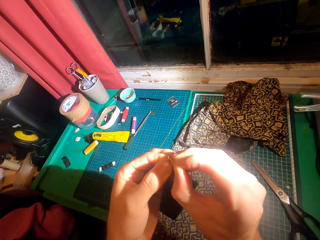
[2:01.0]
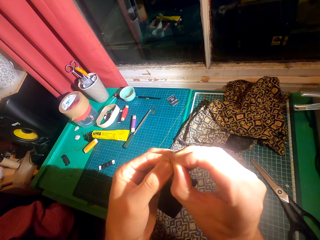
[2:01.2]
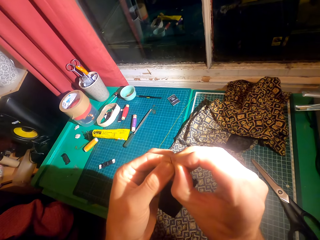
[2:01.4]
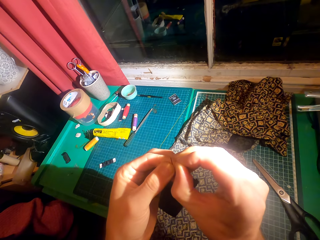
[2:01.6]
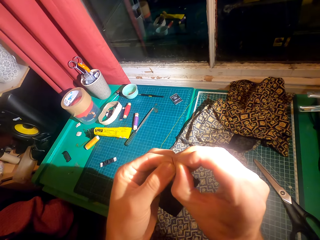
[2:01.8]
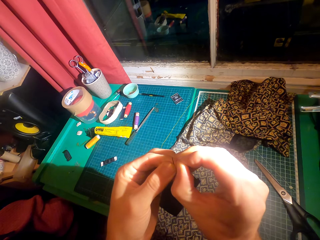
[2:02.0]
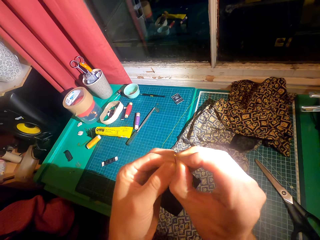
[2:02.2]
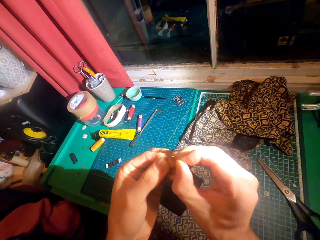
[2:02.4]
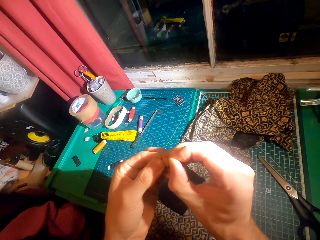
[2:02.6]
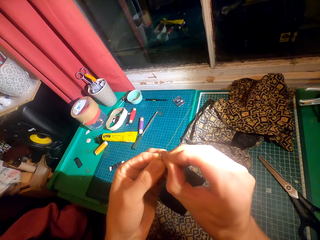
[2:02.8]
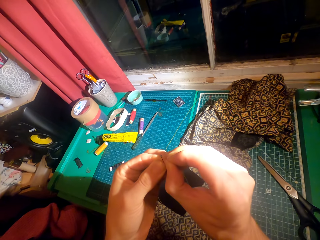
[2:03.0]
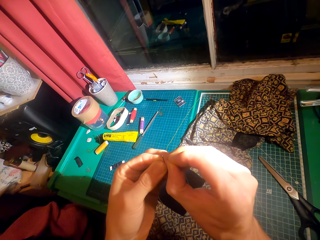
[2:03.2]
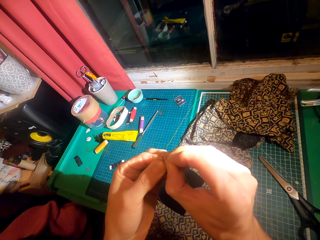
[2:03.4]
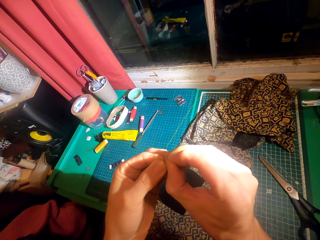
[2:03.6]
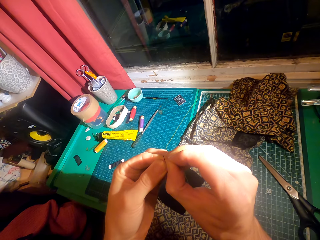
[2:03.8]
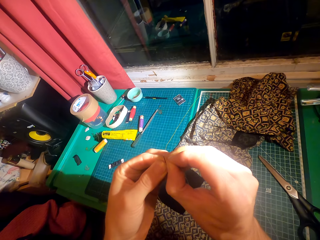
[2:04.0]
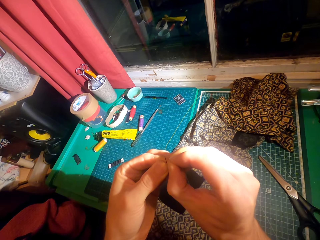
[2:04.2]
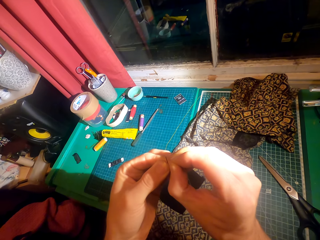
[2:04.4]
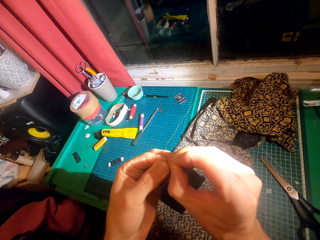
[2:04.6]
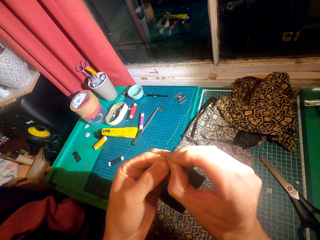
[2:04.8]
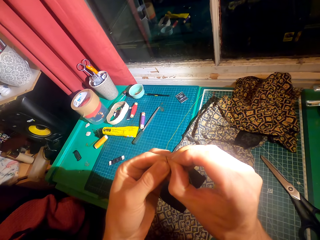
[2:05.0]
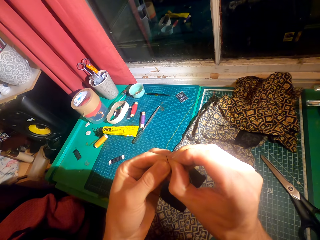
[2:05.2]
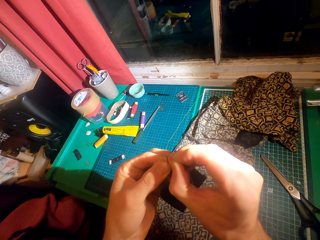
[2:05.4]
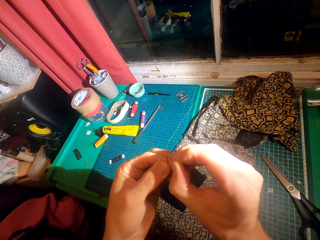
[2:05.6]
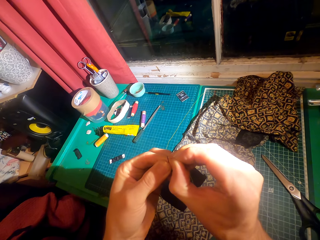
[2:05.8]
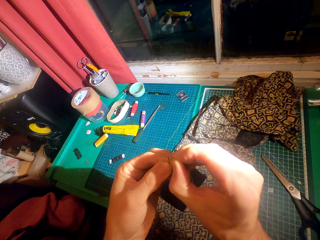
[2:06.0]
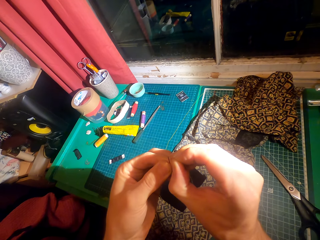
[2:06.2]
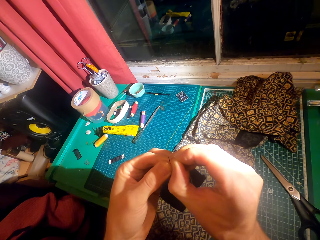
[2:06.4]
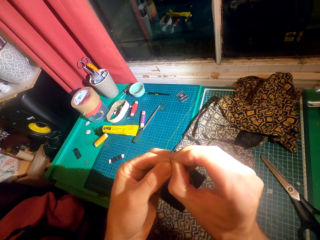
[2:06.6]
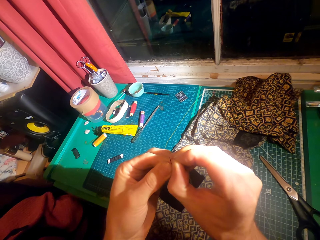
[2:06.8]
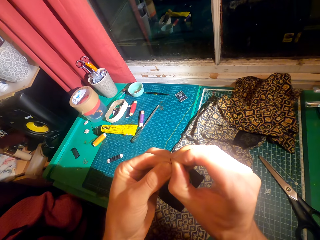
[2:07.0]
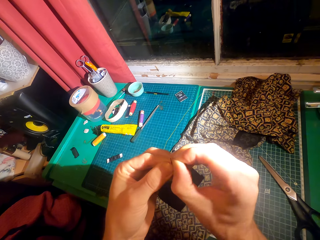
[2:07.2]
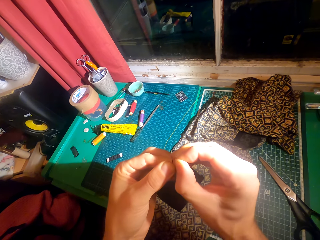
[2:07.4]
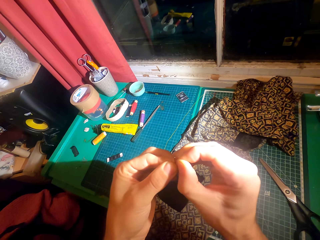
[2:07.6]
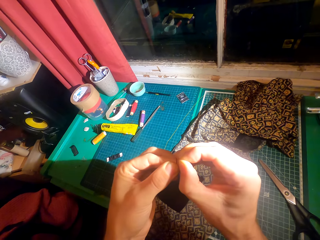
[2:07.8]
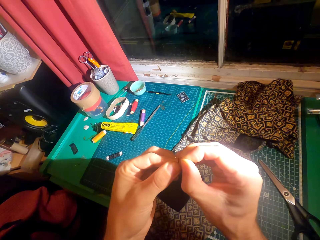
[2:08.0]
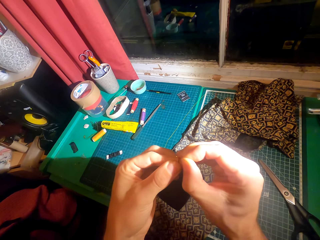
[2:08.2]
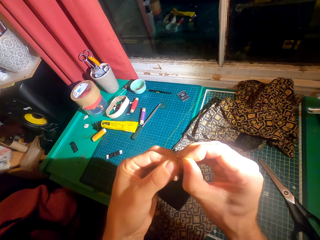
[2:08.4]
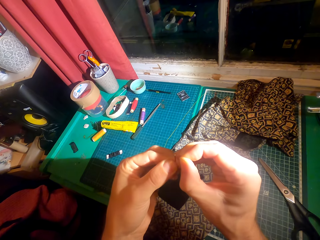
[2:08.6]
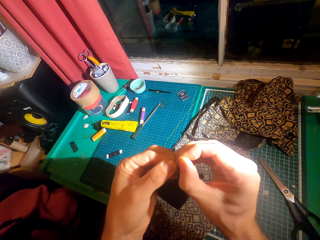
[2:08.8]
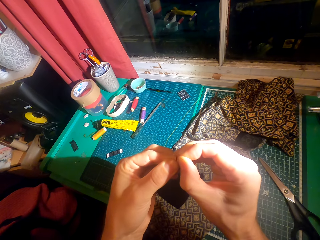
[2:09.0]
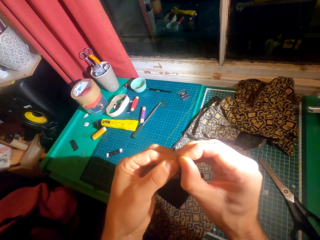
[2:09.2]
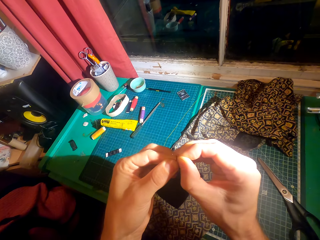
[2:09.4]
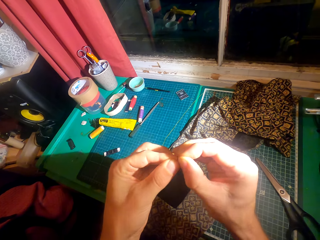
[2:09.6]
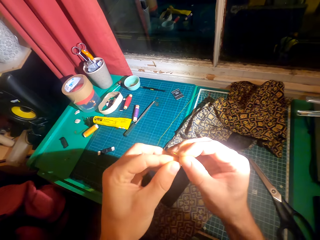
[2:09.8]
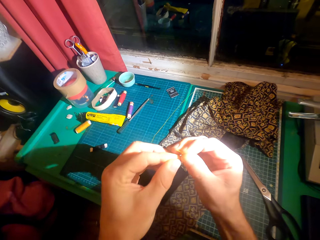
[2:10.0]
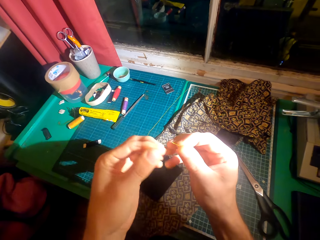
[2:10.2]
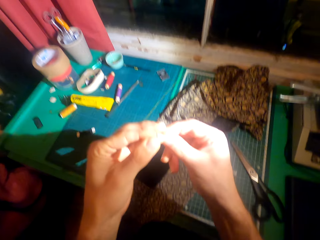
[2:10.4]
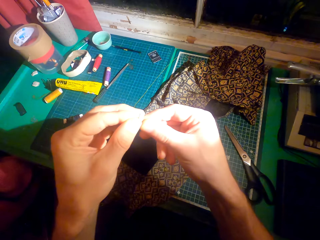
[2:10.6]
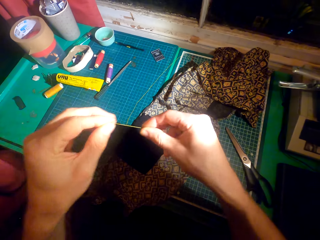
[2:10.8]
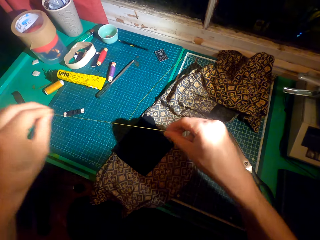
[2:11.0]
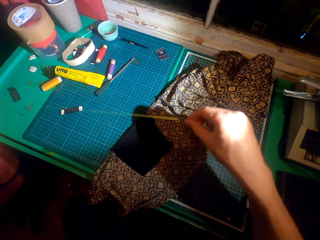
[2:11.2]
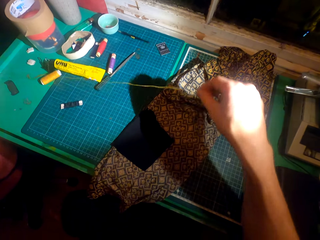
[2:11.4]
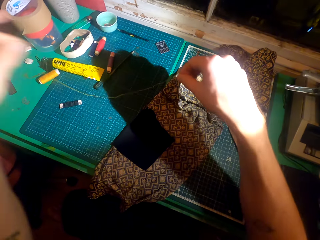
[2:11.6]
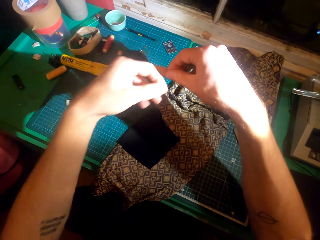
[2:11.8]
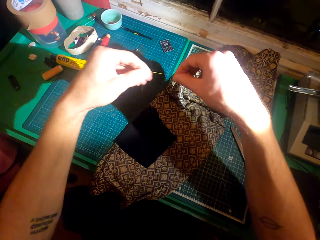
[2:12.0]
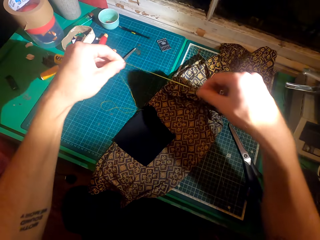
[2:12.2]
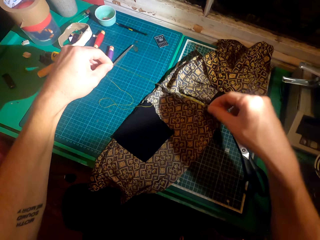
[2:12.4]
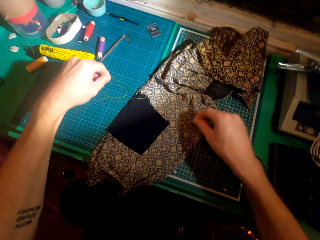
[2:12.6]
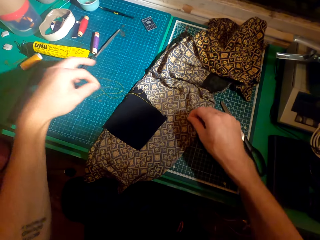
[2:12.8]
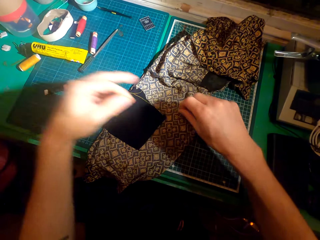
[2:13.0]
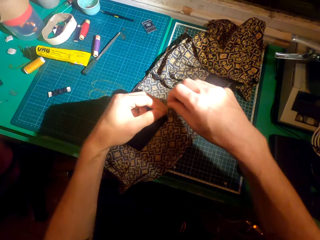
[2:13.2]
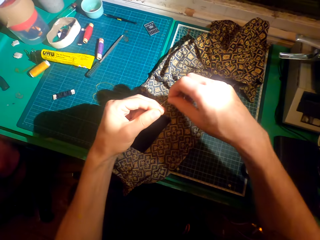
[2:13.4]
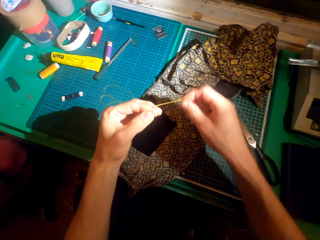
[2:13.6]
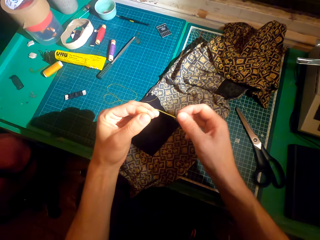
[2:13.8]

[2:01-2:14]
The camera wearer moves the right hand on the thread.

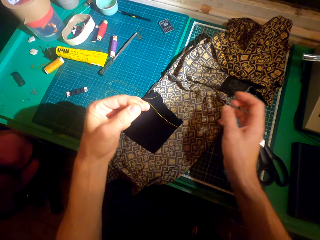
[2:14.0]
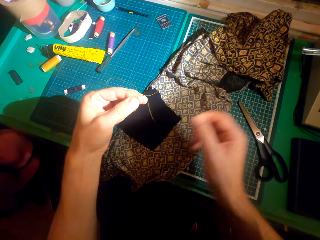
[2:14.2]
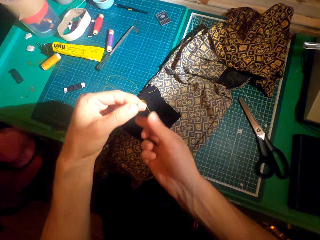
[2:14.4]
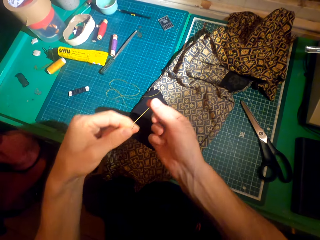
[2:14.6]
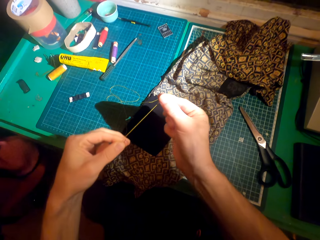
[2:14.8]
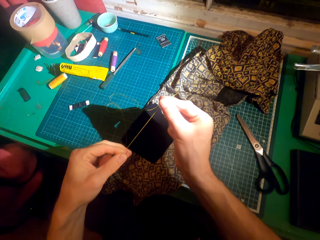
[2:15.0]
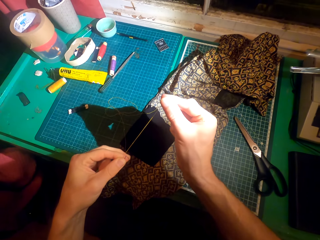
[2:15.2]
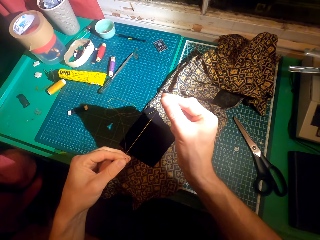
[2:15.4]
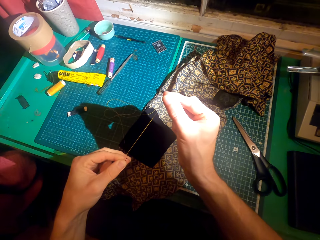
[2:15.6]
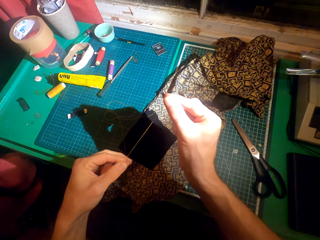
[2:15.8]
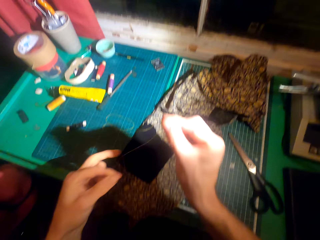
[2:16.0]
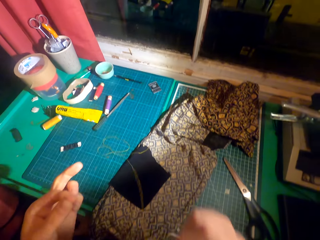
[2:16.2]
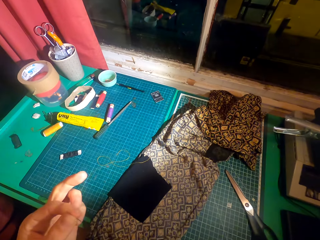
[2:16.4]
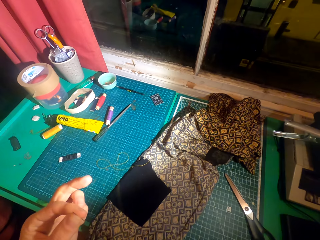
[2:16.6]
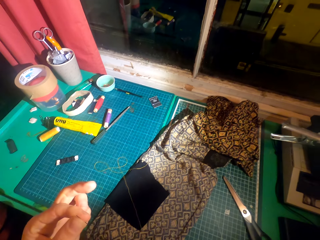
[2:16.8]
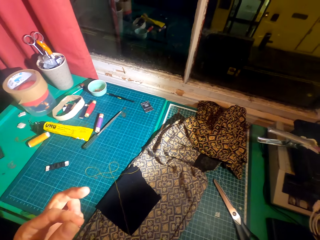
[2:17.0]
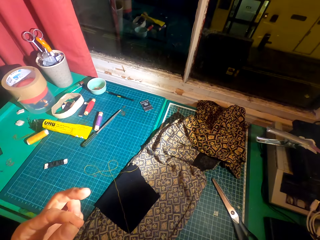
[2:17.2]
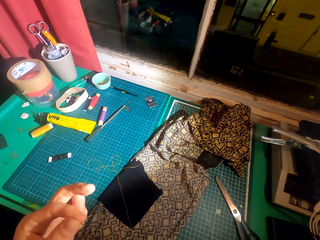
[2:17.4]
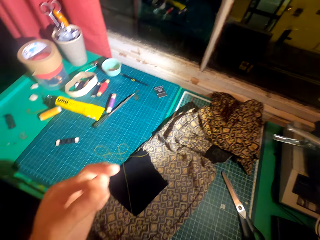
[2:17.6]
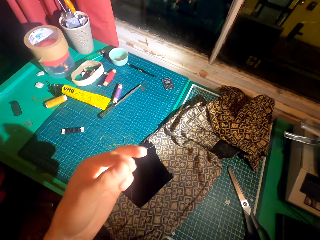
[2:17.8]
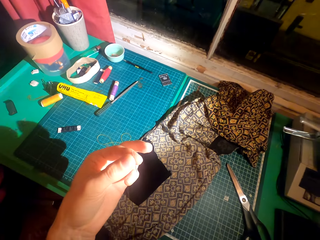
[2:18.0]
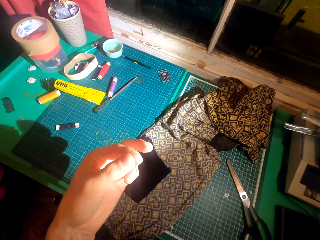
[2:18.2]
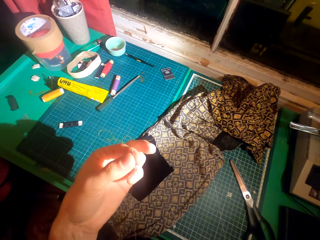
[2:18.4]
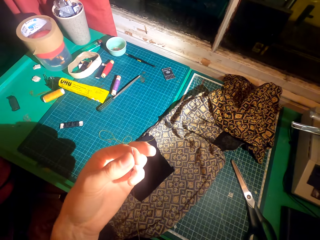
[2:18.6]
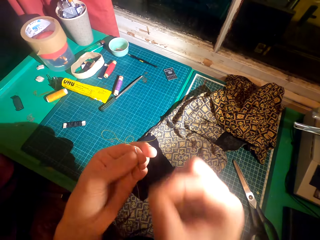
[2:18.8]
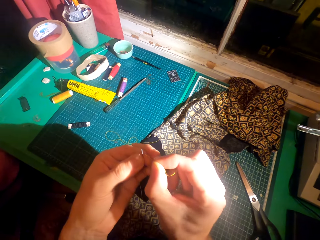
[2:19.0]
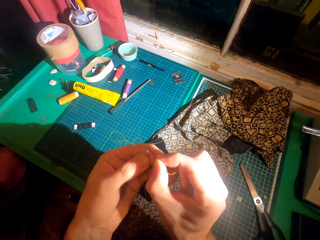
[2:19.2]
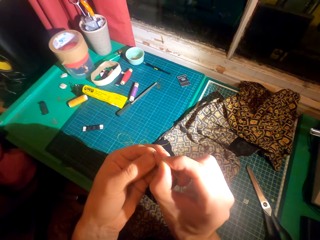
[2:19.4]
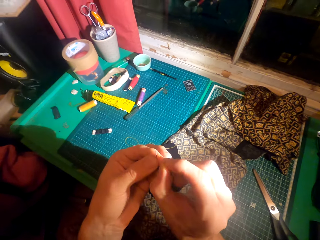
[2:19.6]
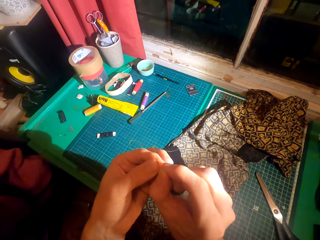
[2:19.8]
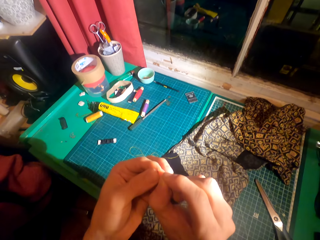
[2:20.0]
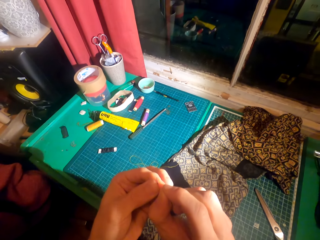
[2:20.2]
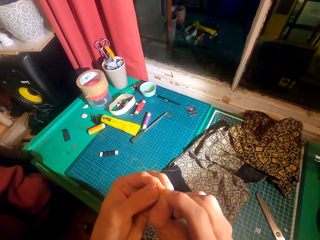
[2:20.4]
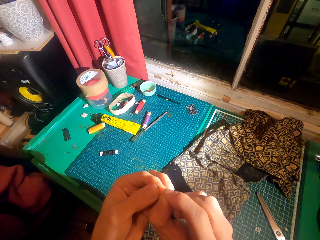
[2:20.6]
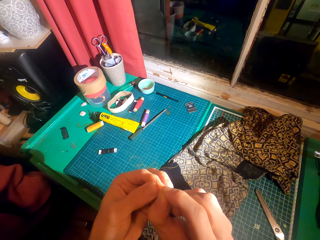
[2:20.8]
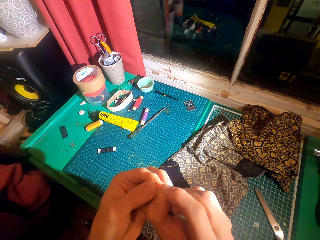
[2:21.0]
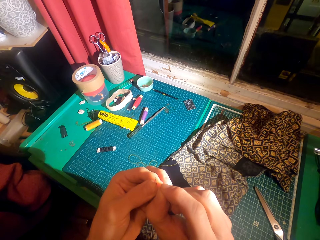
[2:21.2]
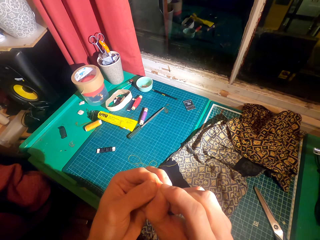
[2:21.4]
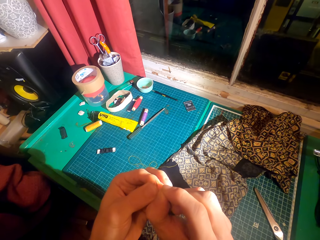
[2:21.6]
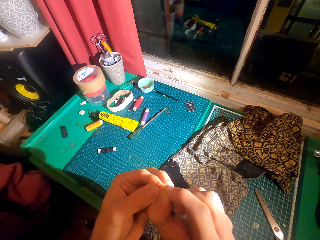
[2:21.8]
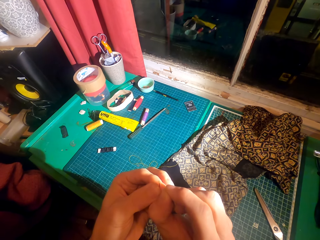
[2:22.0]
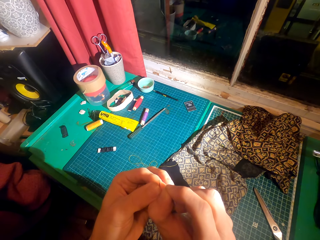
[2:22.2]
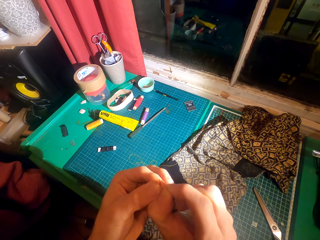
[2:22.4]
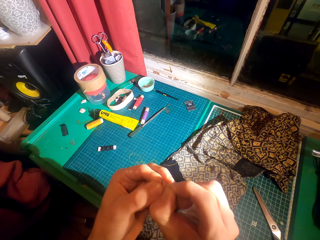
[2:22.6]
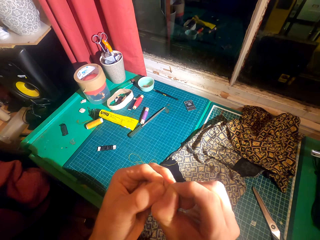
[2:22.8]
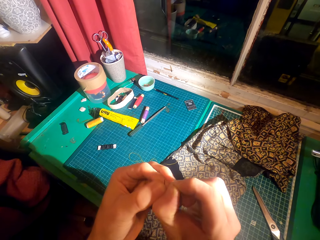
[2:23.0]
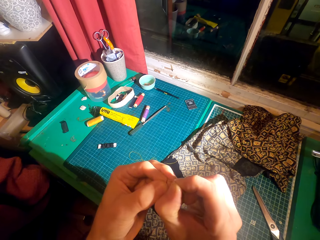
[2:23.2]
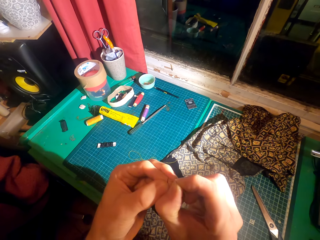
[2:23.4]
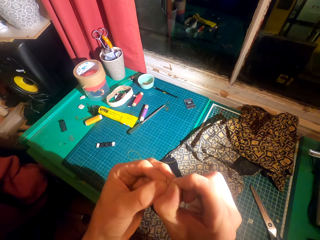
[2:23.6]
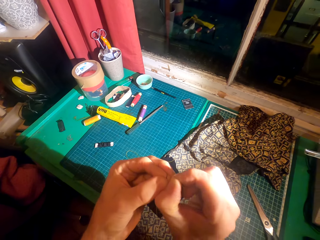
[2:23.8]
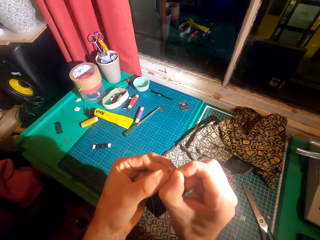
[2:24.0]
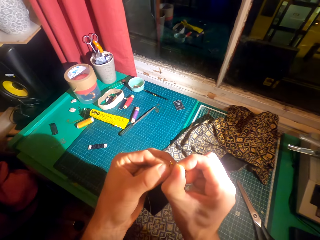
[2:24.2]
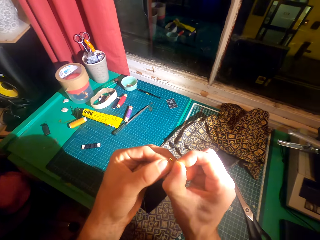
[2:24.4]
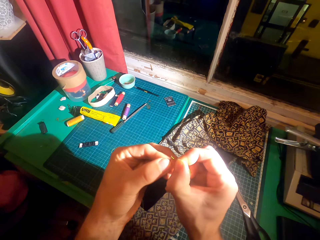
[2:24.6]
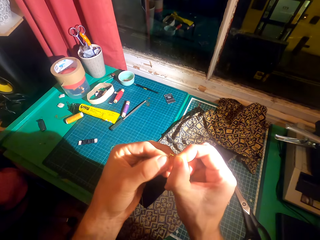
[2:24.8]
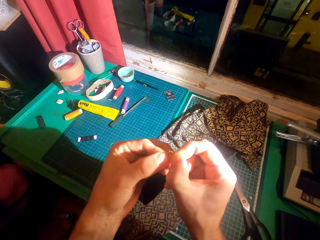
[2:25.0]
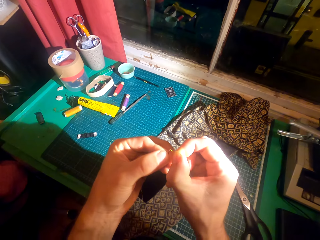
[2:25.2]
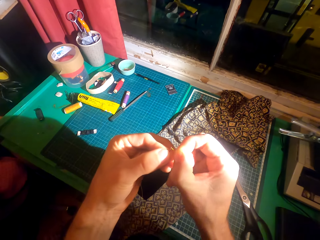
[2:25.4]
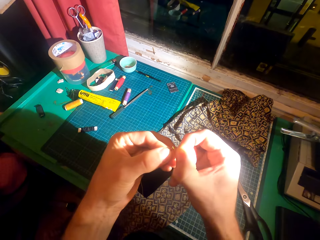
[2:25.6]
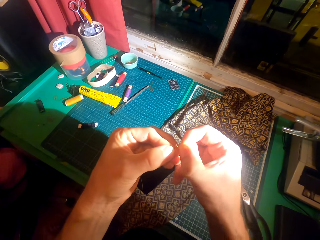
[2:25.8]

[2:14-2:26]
The camera wearer holds the thread with the right hand. They swing the right hand. They pass the thread in the sewing needle.
